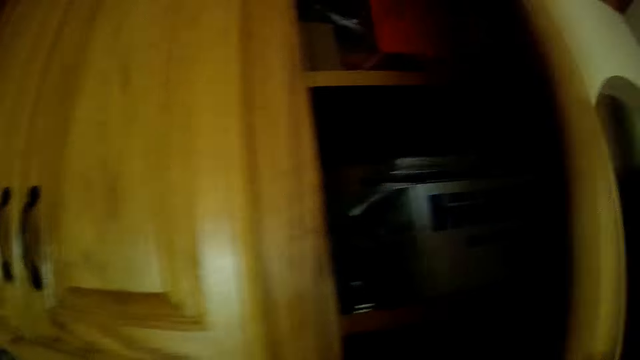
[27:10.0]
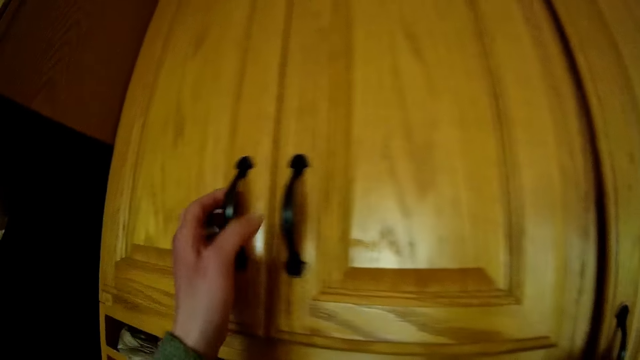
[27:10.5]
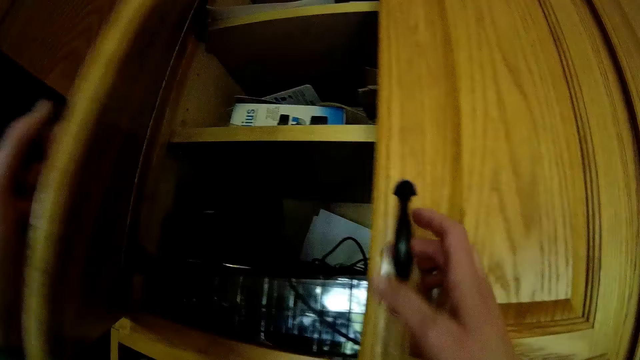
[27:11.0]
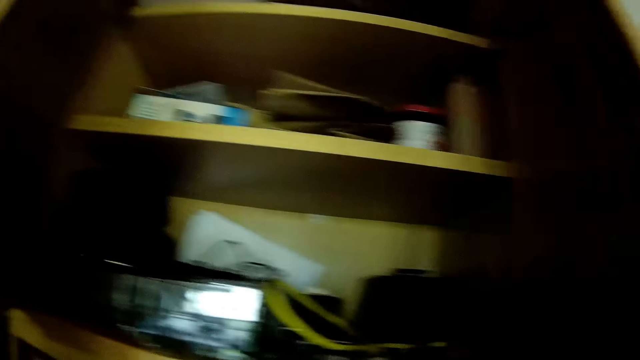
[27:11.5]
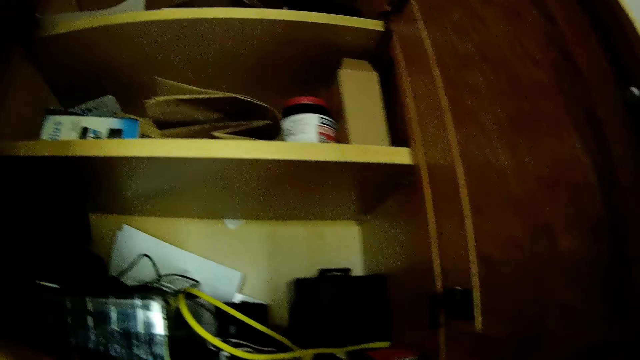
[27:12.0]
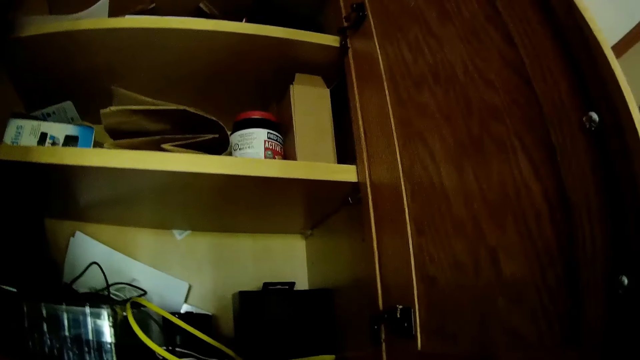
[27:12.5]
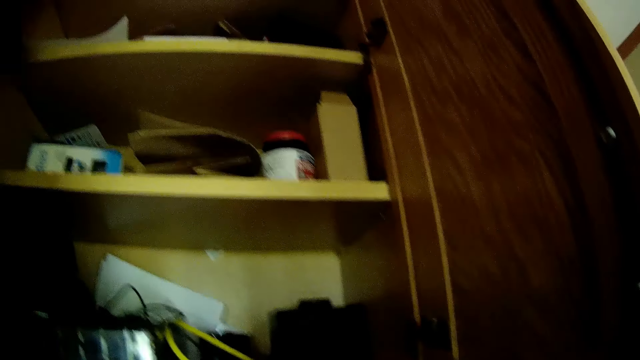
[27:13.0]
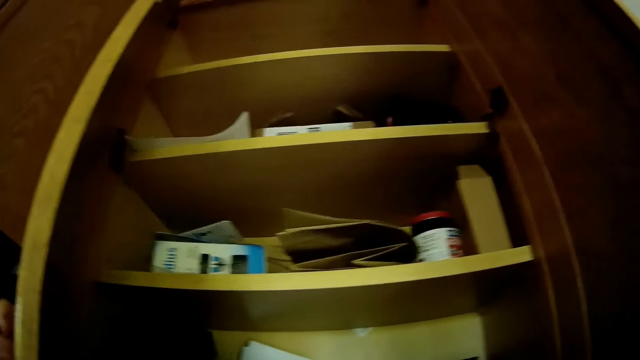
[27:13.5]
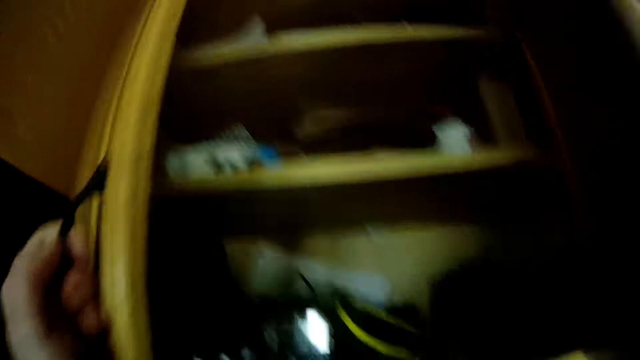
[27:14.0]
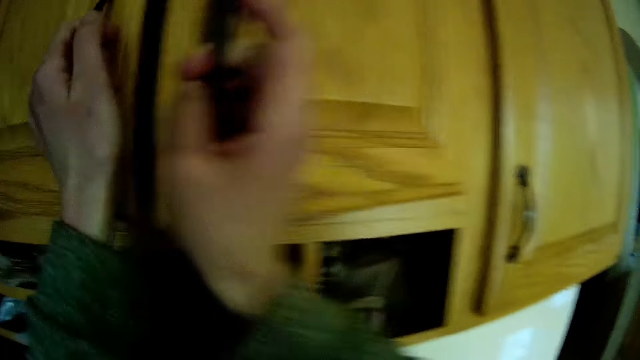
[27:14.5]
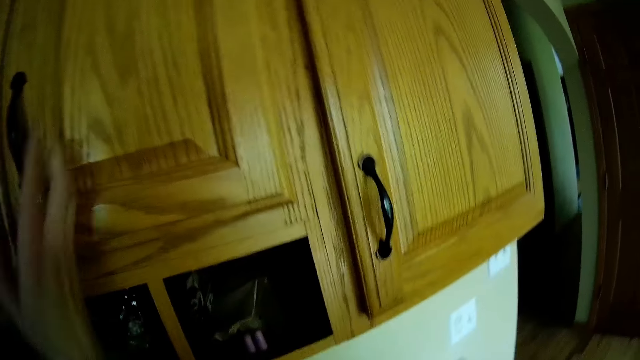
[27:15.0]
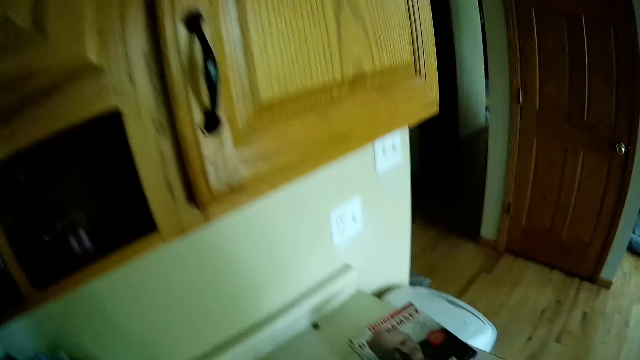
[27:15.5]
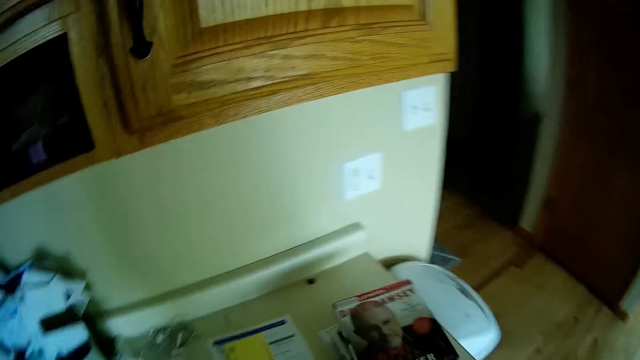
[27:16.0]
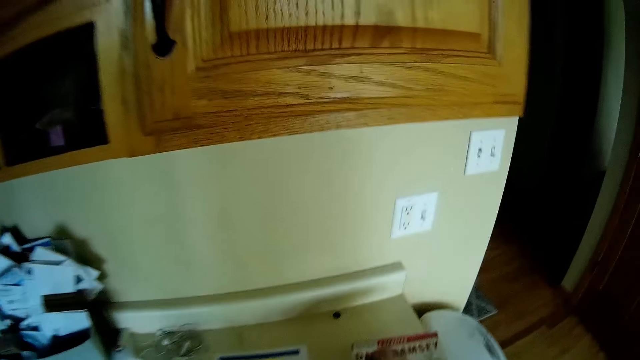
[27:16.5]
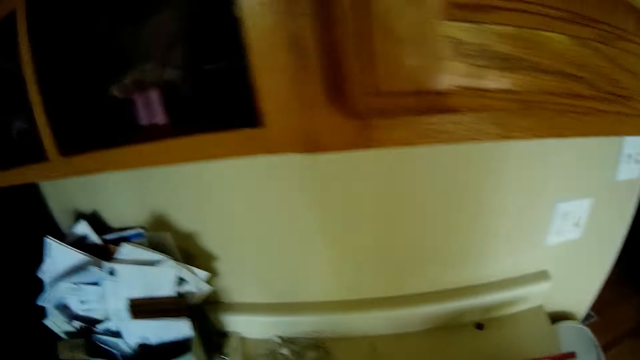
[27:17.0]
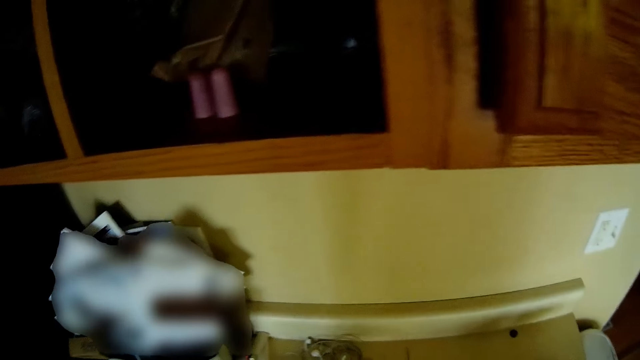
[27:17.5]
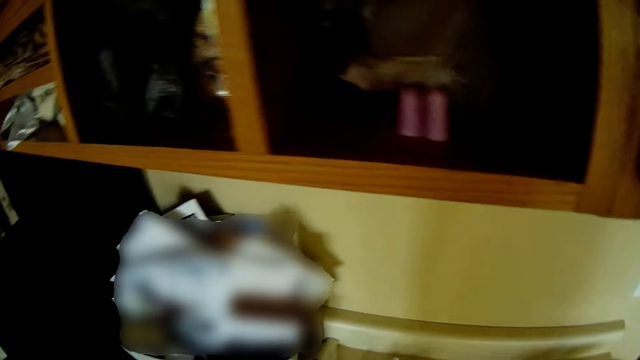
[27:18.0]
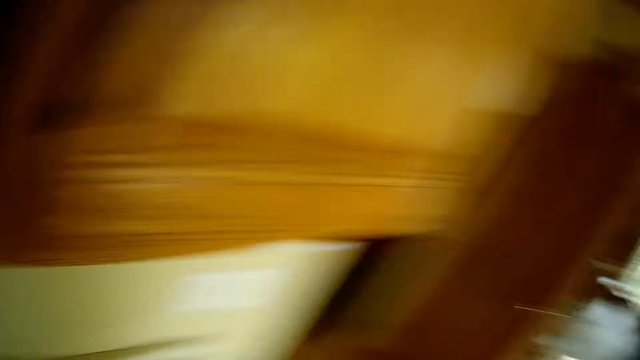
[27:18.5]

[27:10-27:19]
The camera wearer closes the cupboard with her right hand. She opens a cupboard with her left hand. She opens a cupboard with her right hand. She checks in the cupboard. She closes both cupboards with both hands. She arranges the magazines on the table.

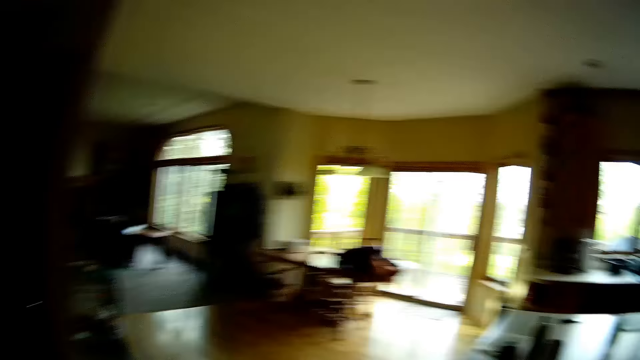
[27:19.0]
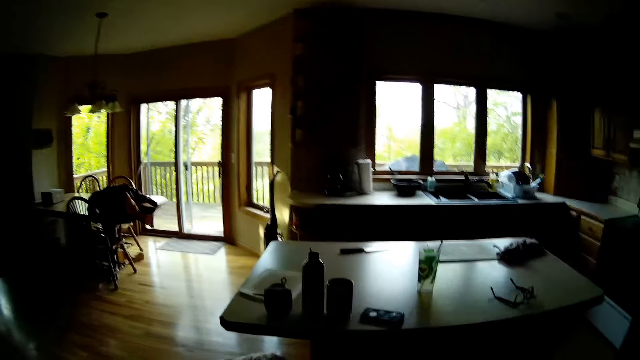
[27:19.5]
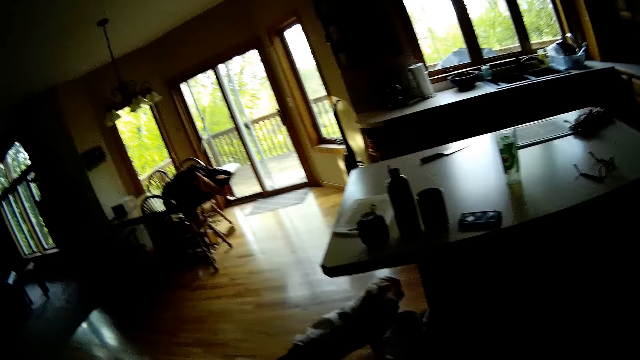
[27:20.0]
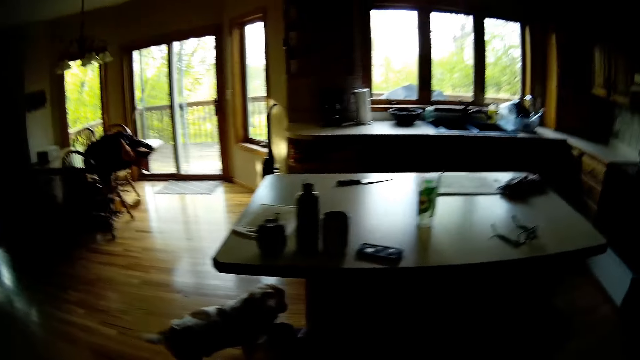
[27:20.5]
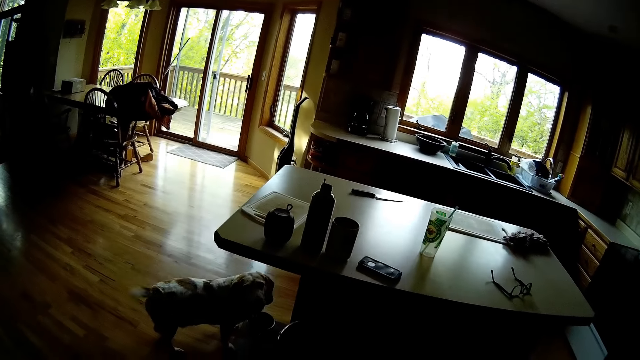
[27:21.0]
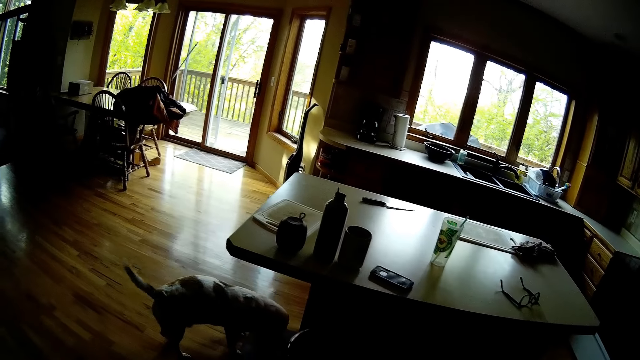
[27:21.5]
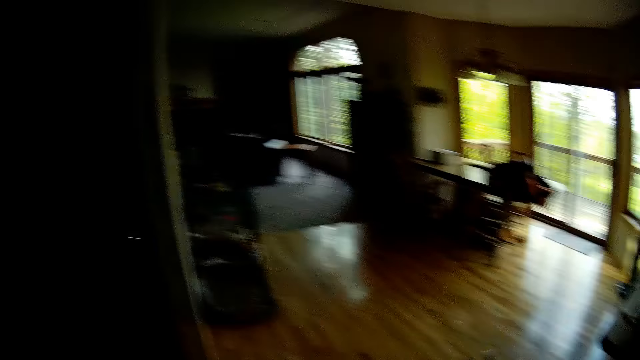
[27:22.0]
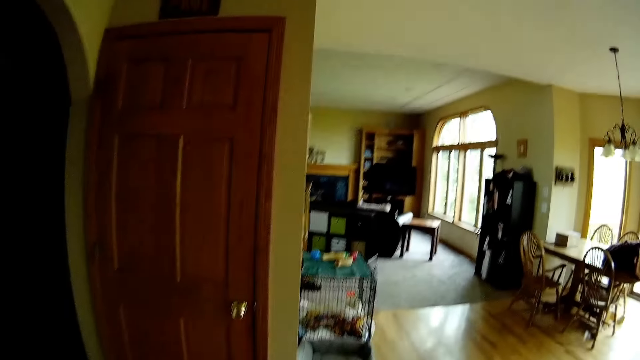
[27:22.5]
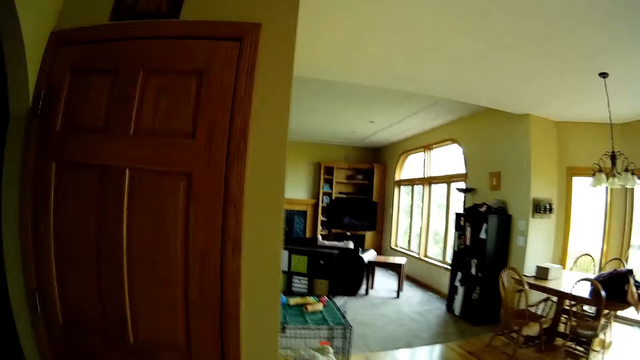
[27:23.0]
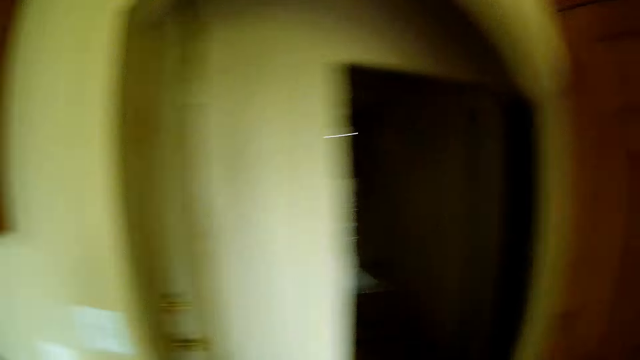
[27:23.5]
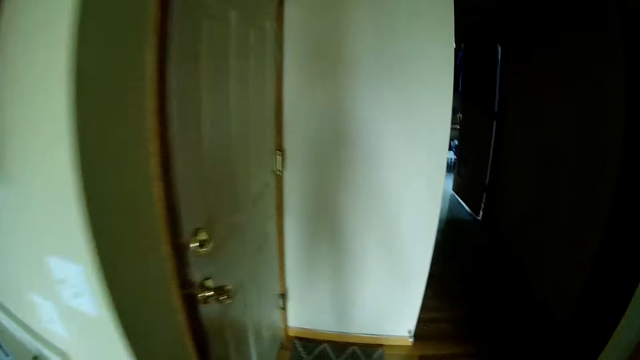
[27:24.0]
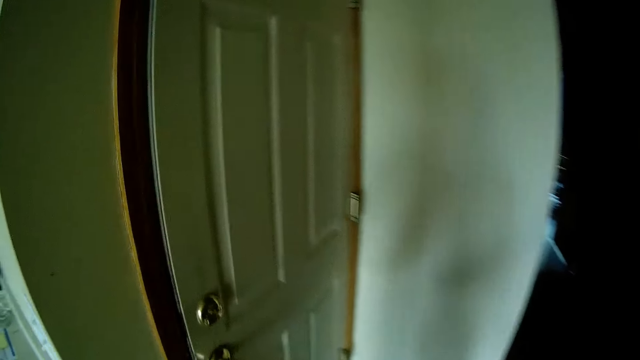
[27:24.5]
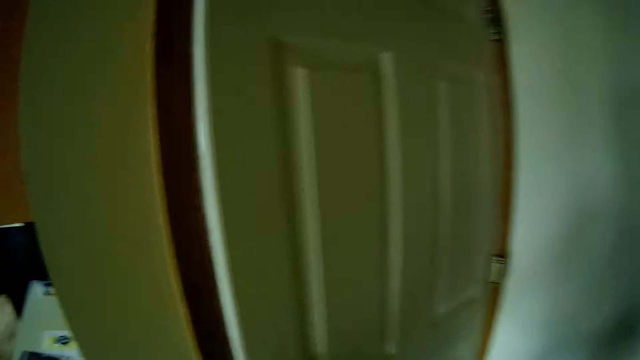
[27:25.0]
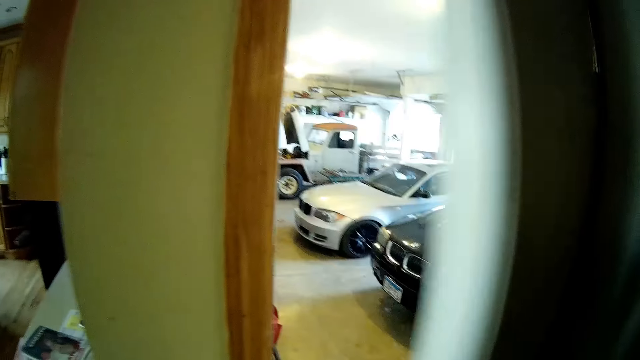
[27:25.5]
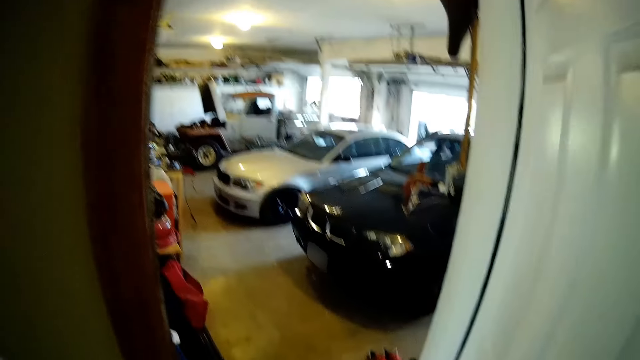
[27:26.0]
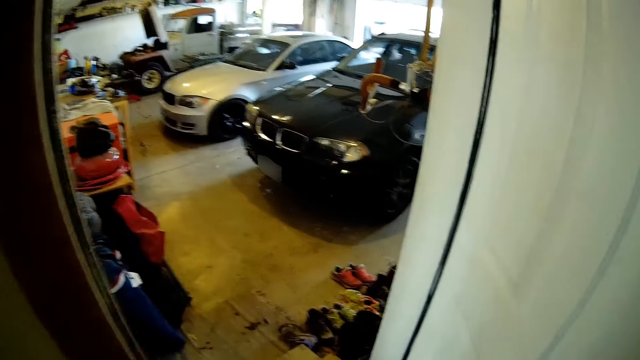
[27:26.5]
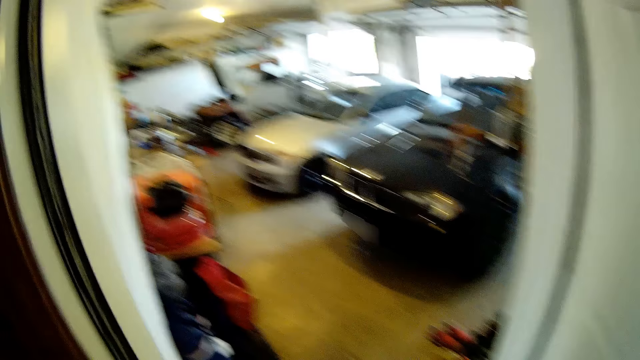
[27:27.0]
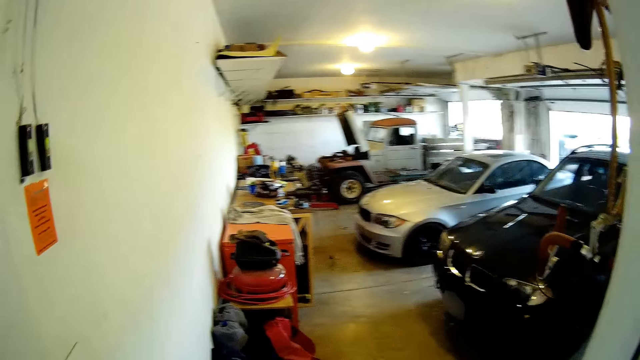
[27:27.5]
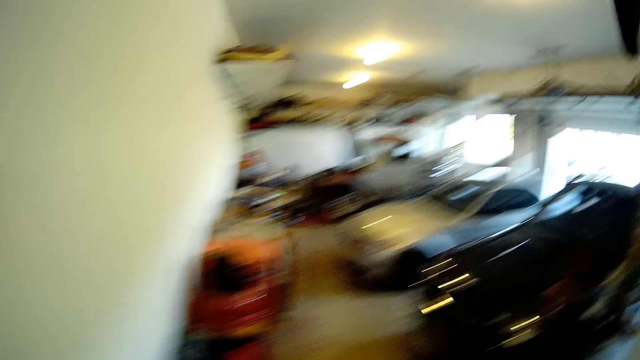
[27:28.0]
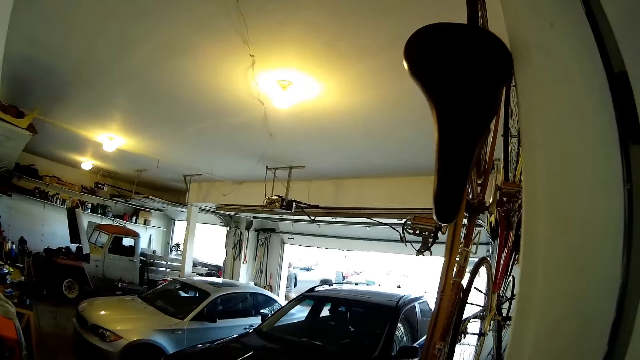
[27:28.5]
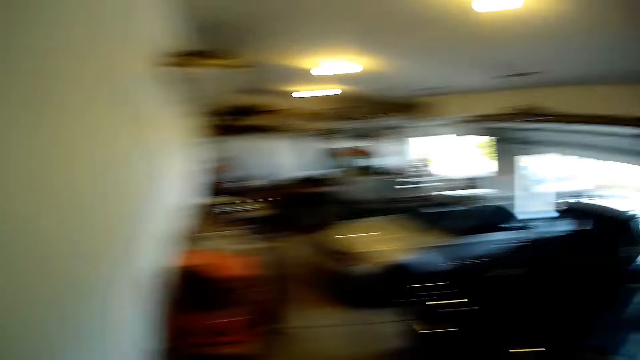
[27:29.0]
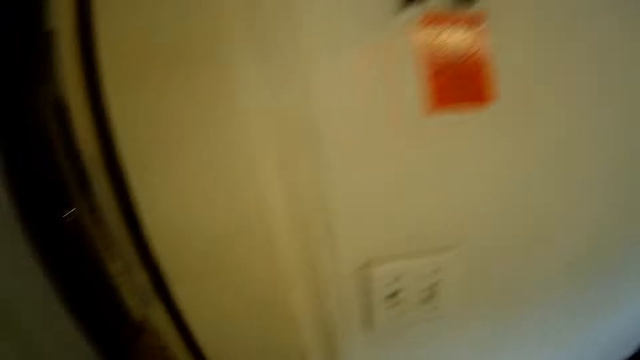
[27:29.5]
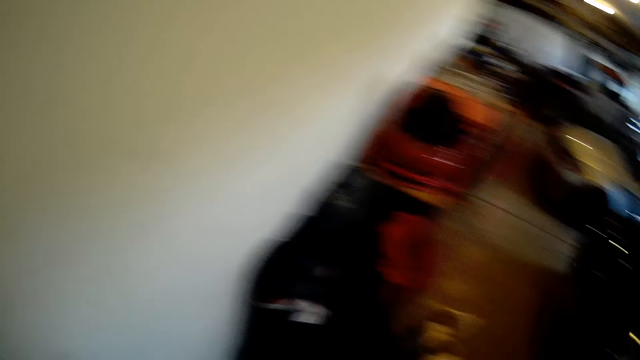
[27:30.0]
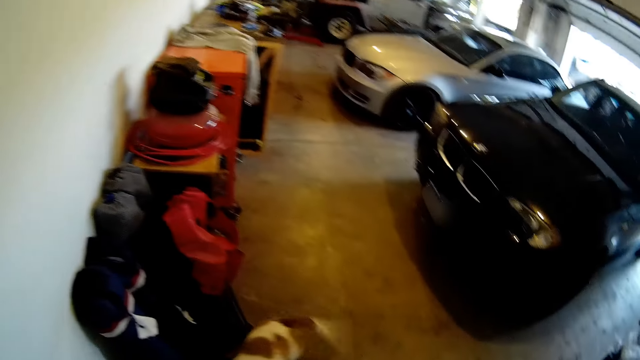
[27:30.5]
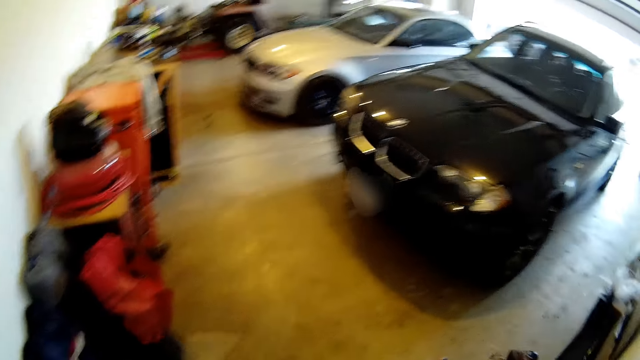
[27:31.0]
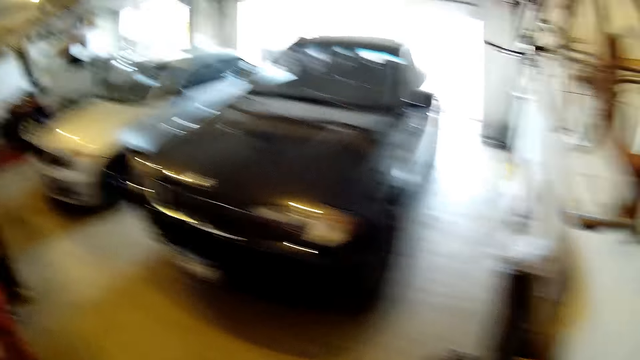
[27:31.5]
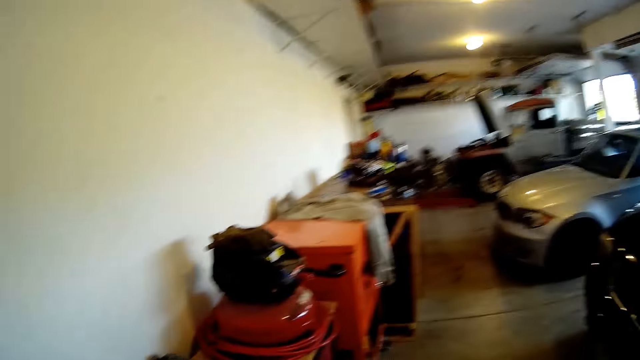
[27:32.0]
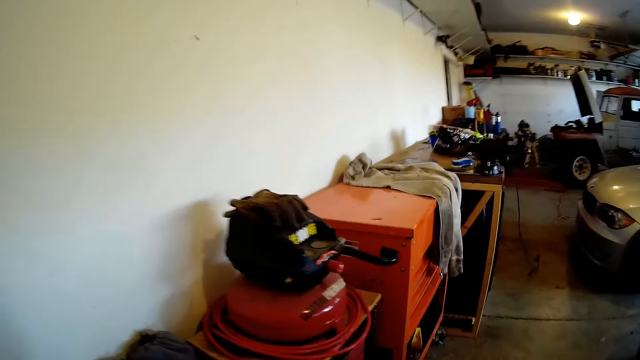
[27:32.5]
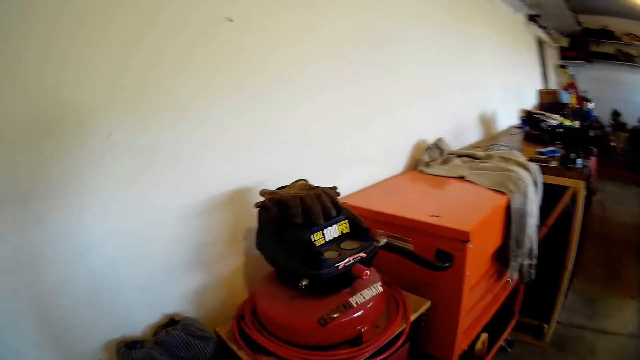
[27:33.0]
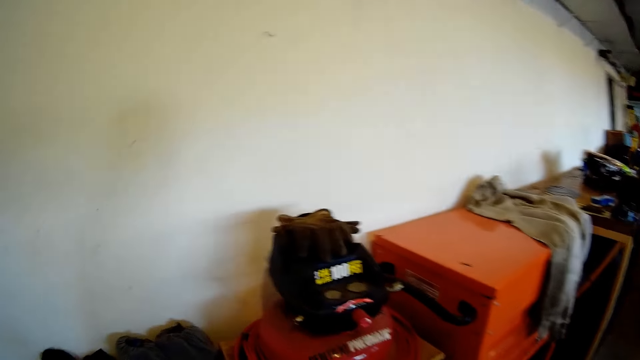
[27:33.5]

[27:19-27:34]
The camera wearer turns around in the kitchen. A dog eats from its plate. The camera wearer walks in the kitchen. She opens a door with her right hand. She walks into a garage. She closes the door. She walks in the parking lot.
